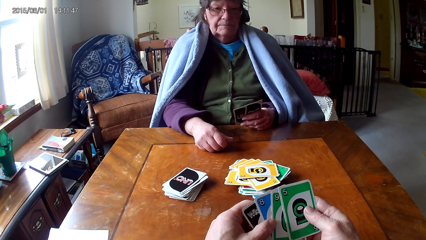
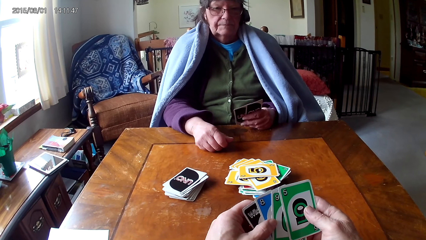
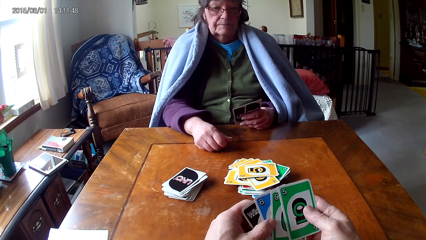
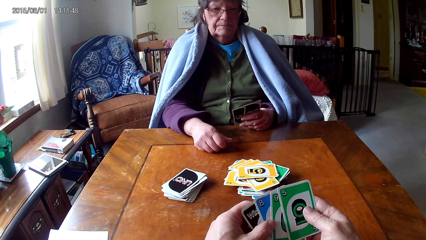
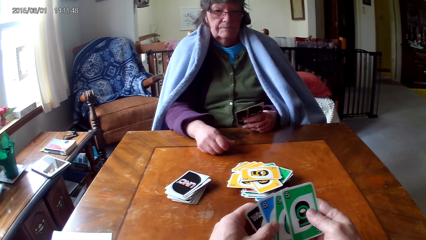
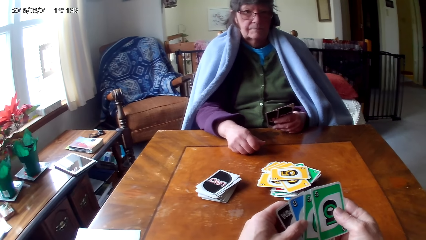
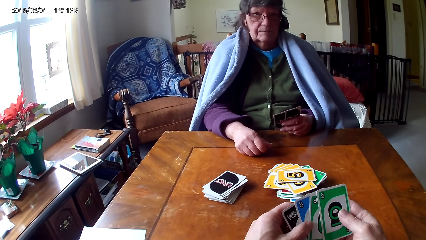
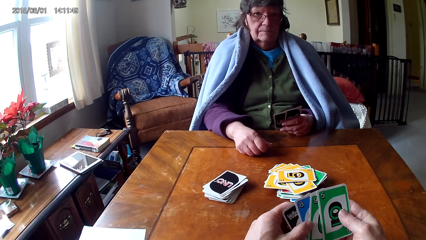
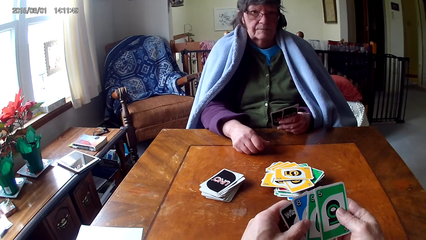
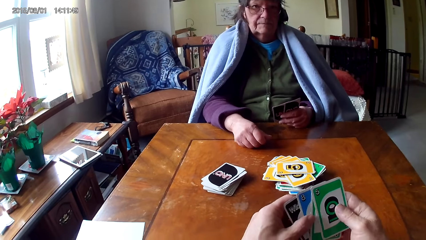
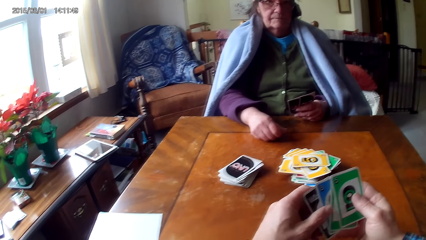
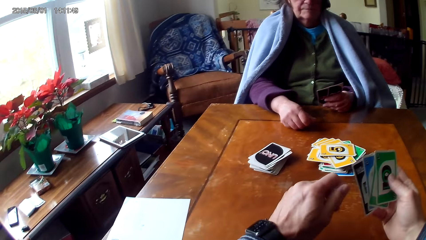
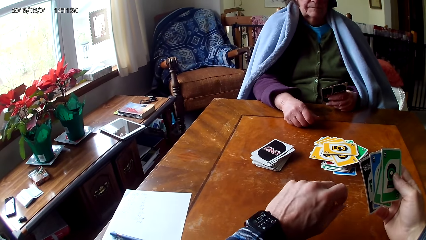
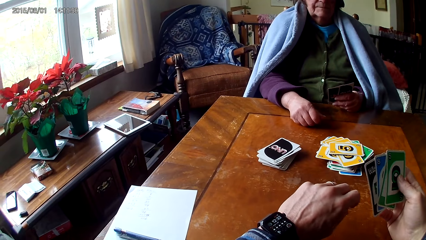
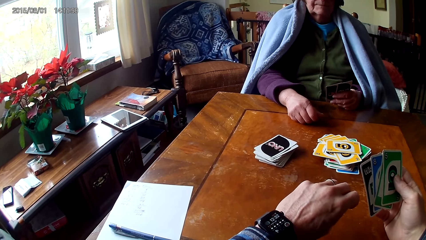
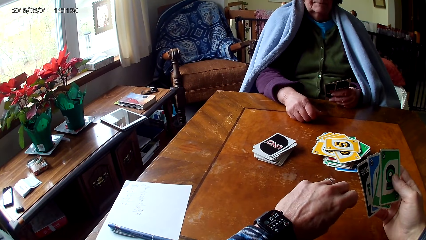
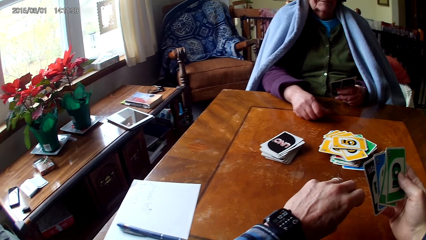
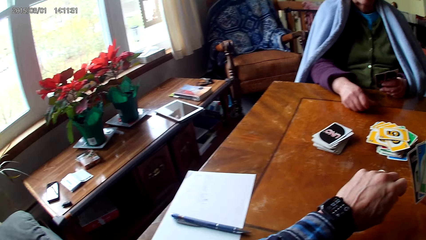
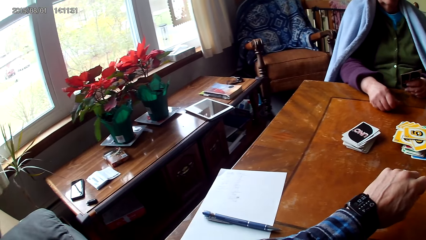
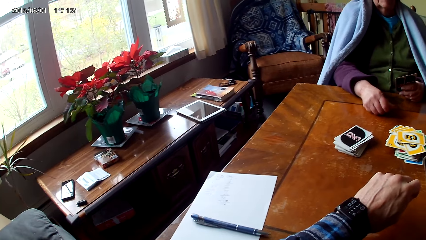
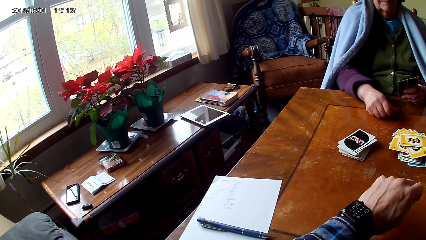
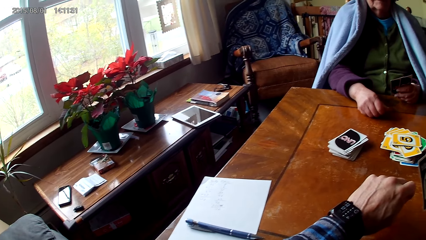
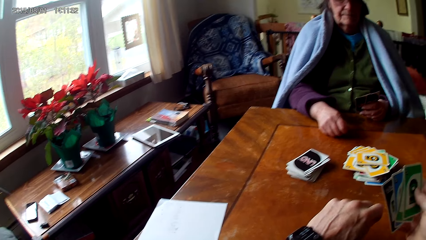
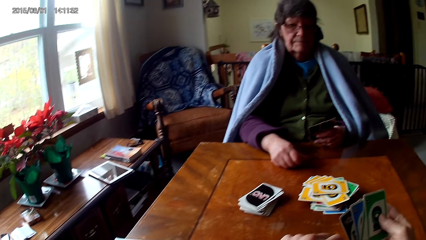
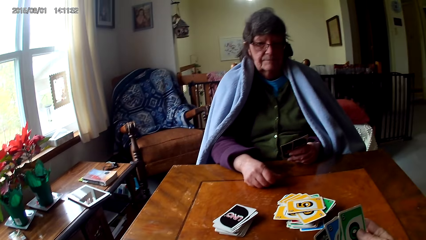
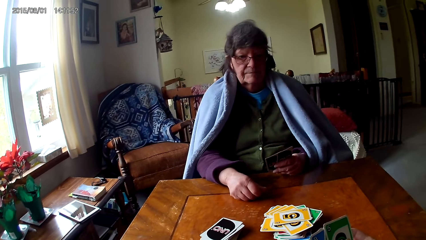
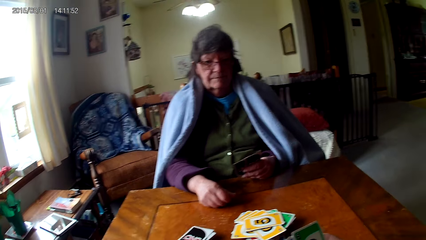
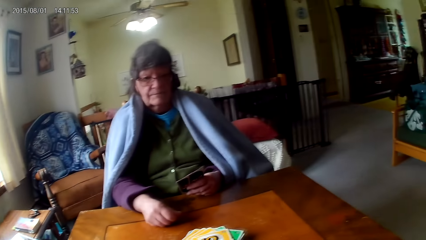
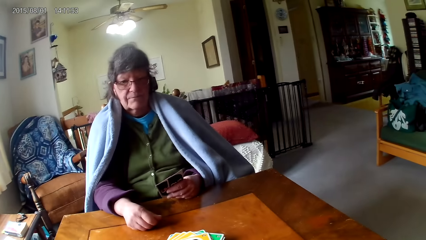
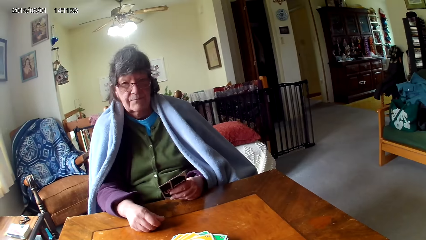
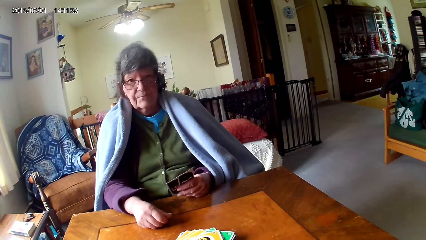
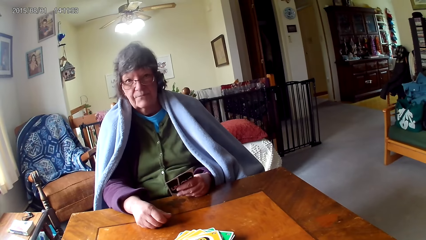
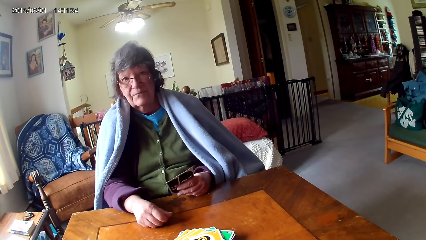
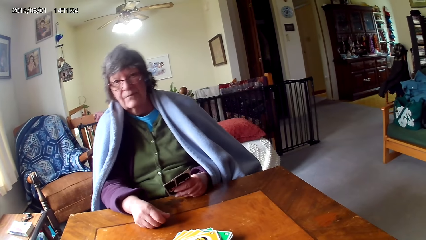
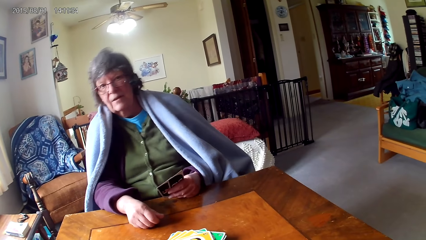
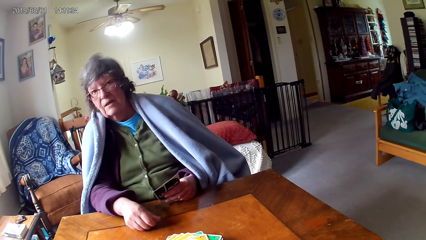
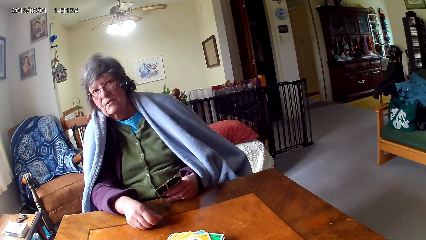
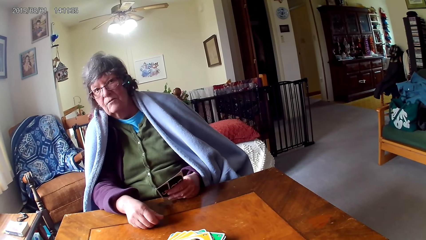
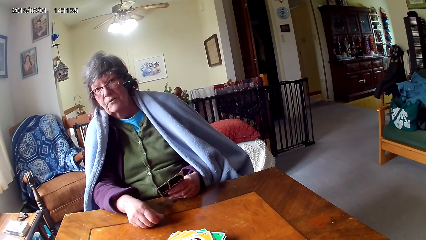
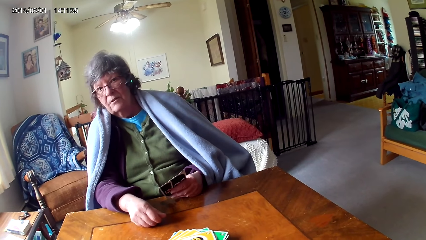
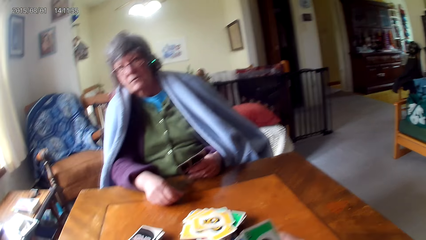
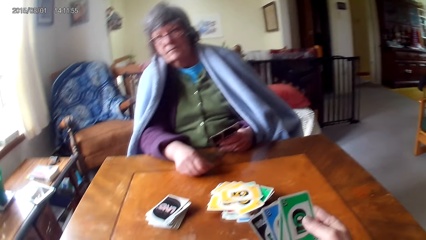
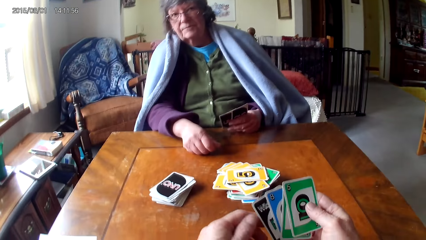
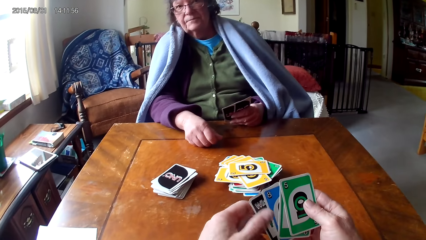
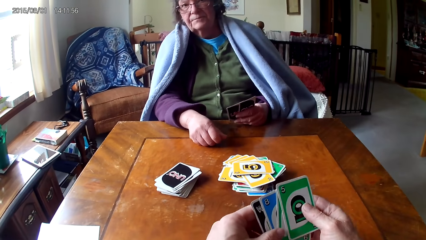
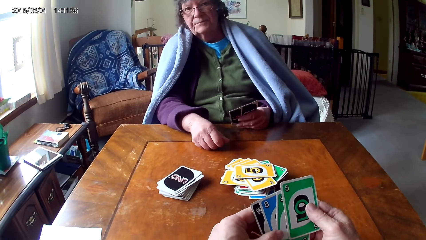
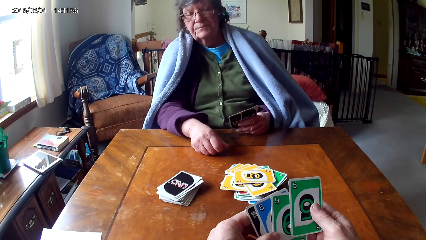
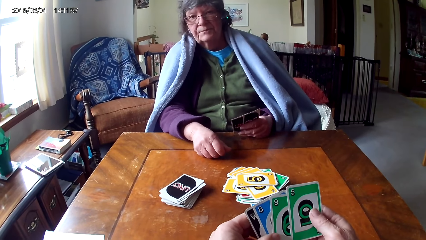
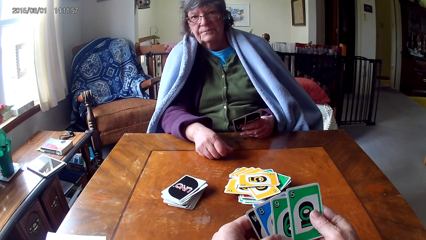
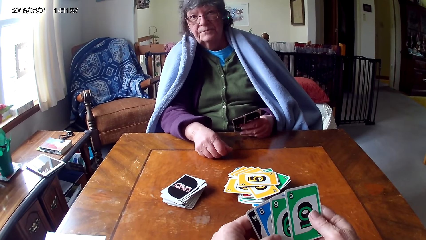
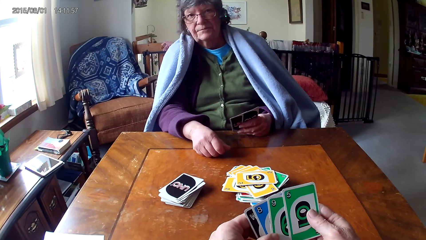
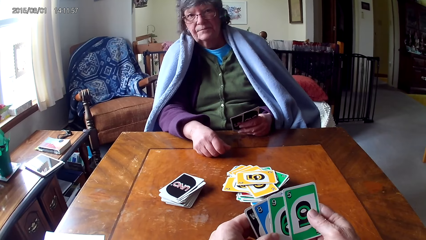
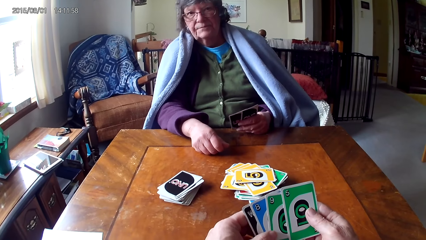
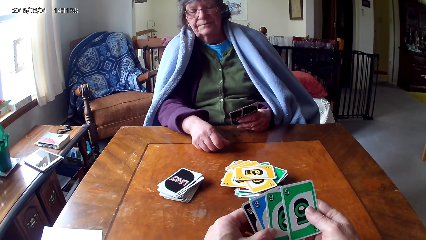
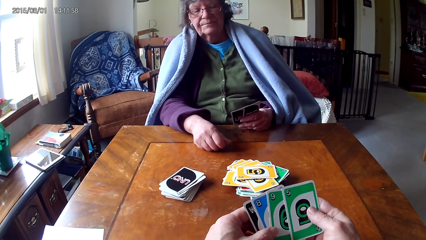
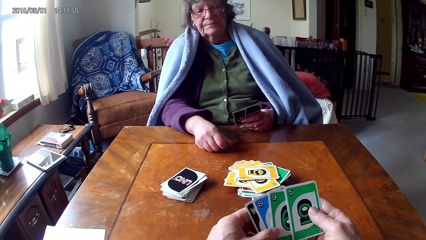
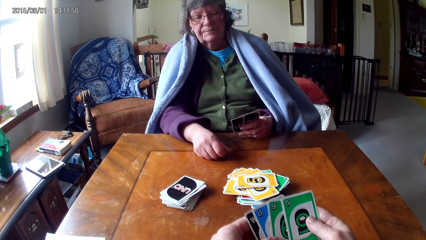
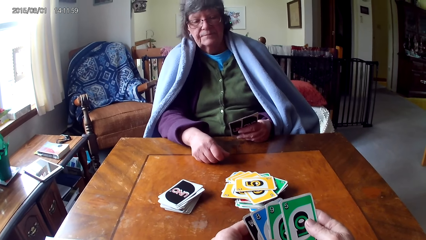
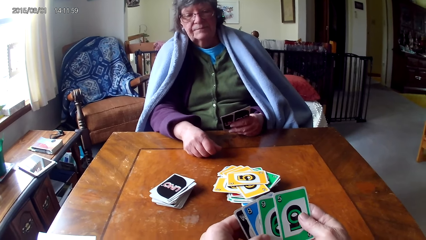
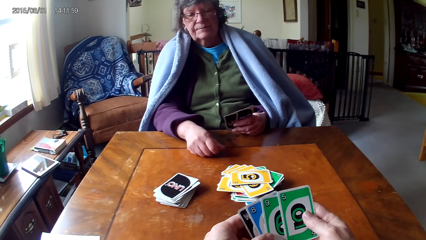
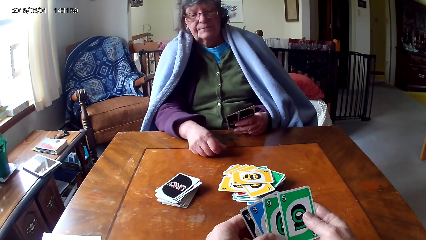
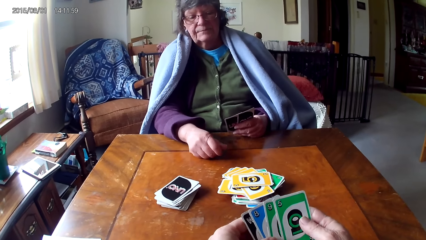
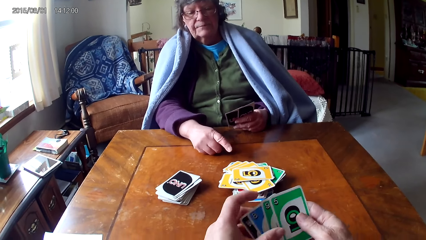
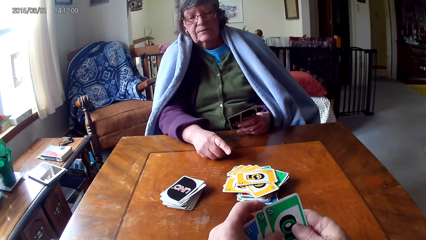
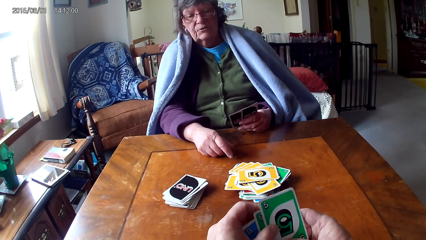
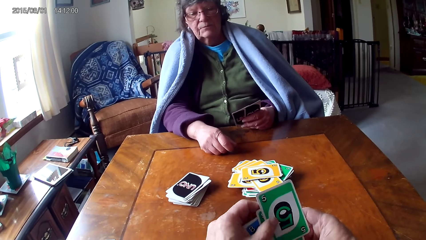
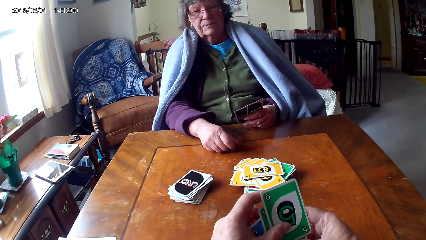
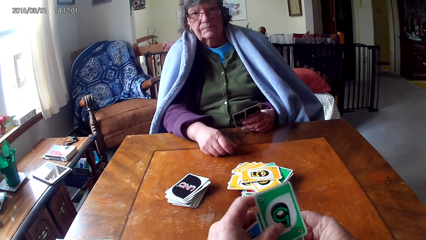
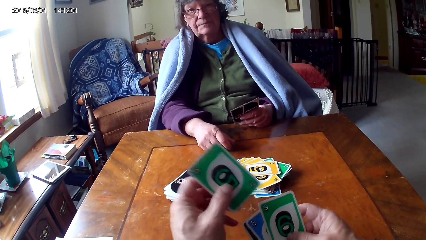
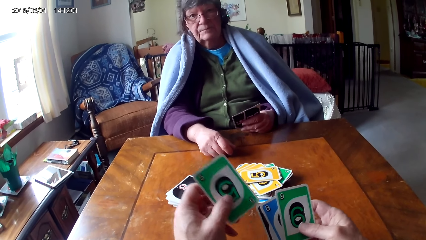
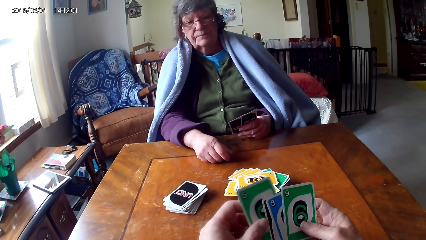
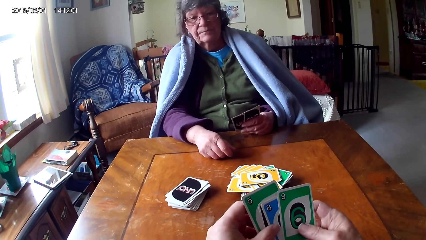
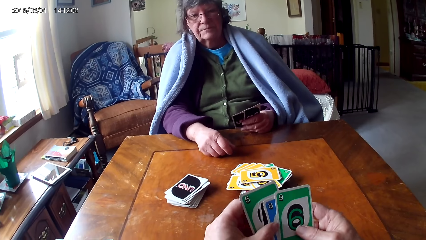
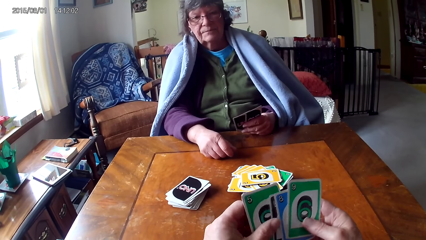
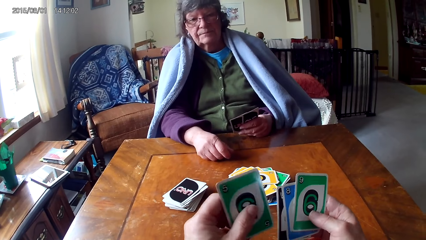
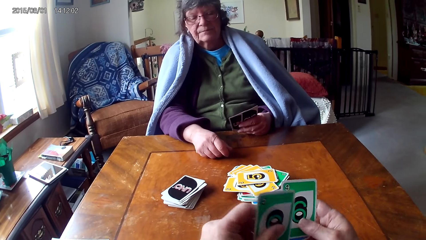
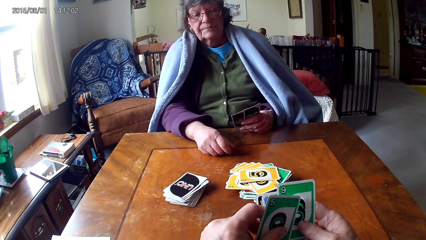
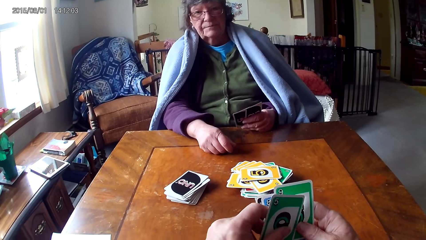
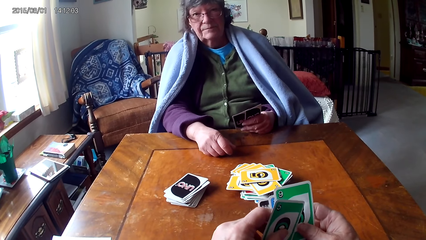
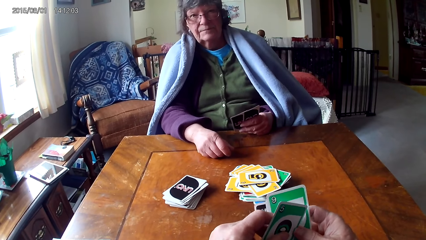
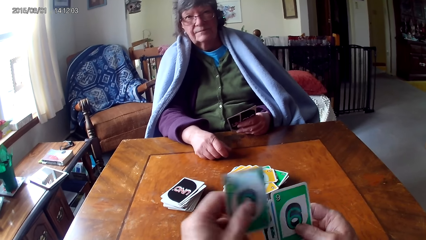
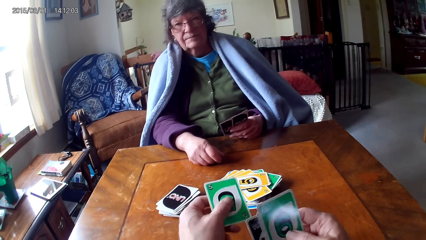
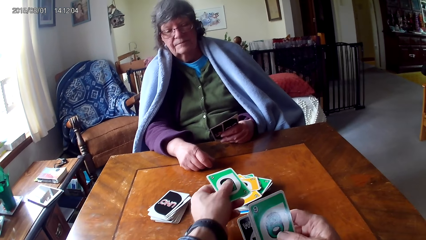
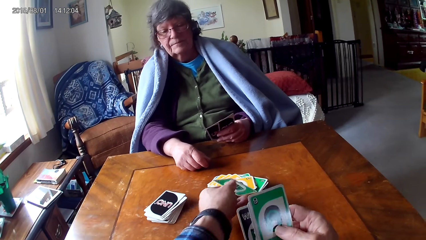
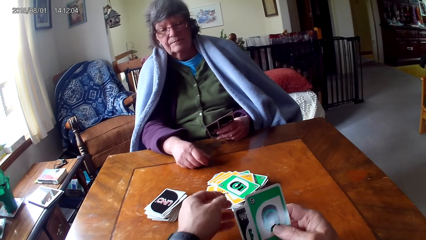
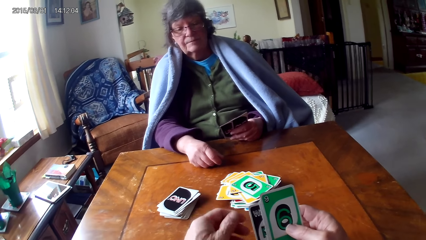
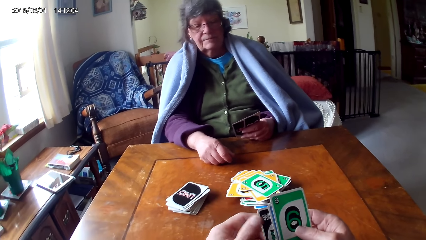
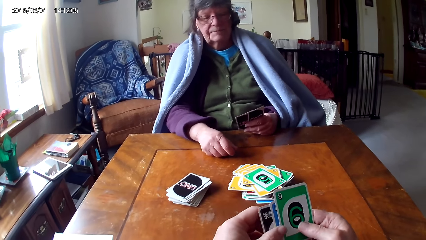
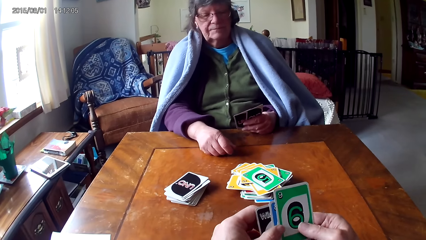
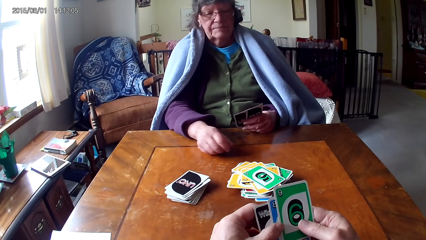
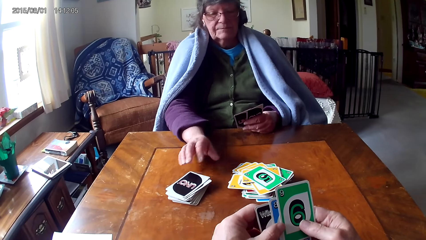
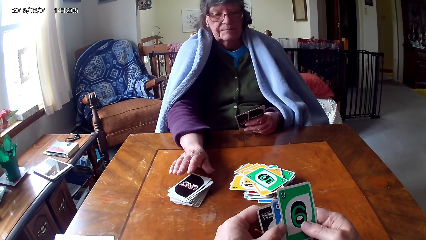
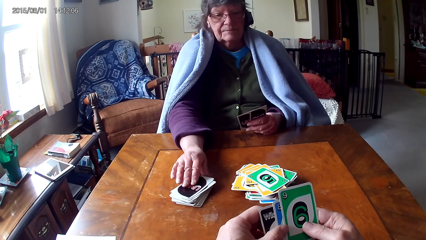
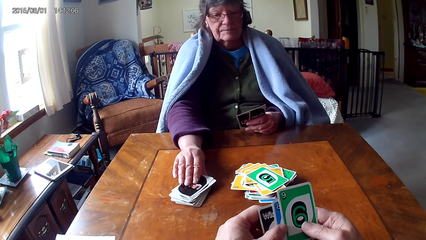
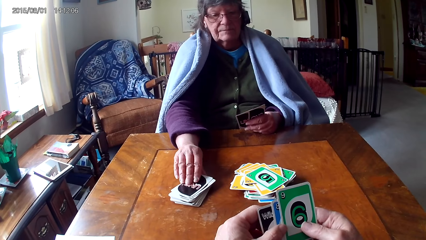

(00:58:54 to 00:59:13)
The camera wearer looks at the watch. A woman converses with the camera wearer. The camera wearer puts a card on the table. They play the game of cards with the woman.
